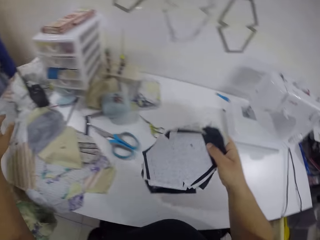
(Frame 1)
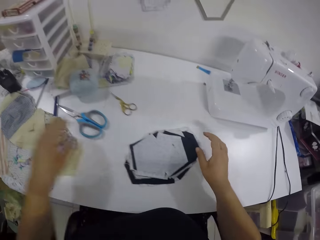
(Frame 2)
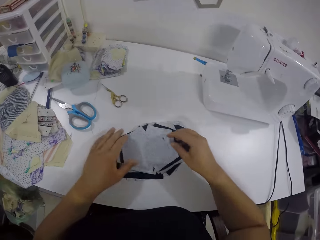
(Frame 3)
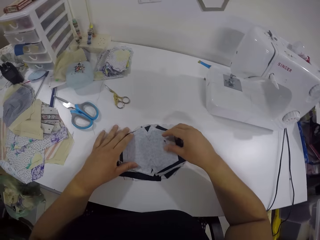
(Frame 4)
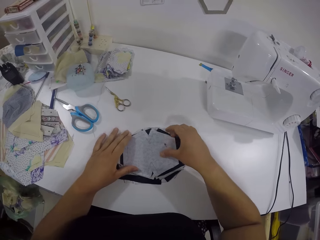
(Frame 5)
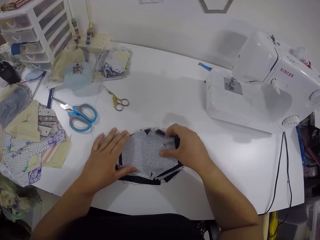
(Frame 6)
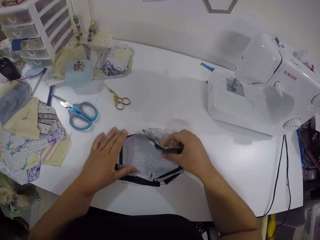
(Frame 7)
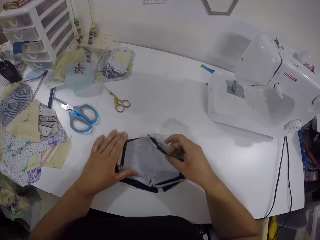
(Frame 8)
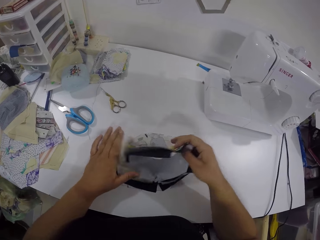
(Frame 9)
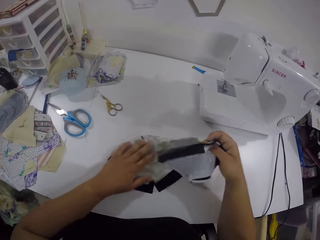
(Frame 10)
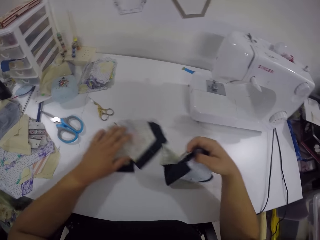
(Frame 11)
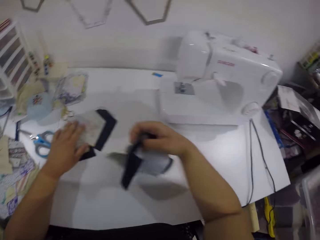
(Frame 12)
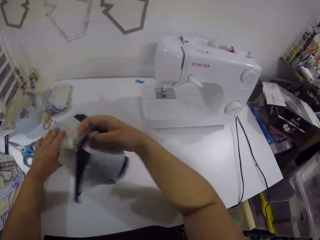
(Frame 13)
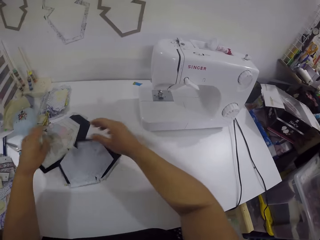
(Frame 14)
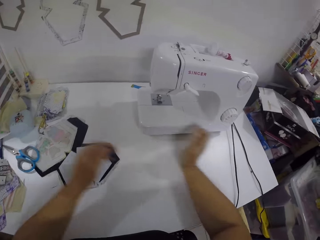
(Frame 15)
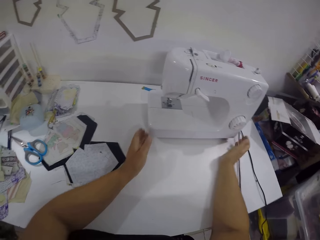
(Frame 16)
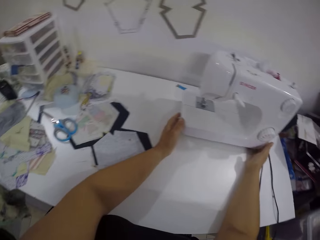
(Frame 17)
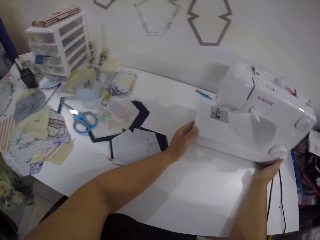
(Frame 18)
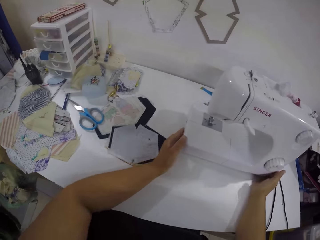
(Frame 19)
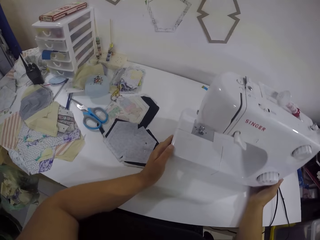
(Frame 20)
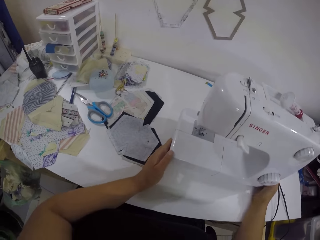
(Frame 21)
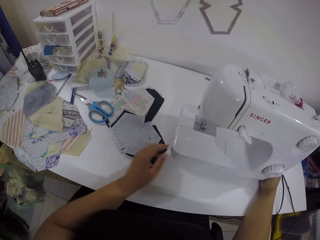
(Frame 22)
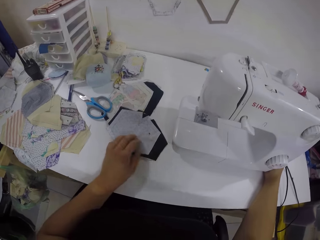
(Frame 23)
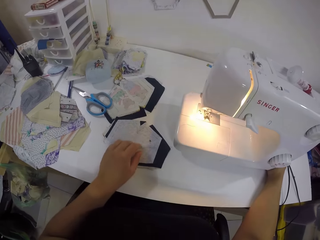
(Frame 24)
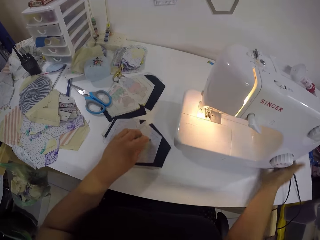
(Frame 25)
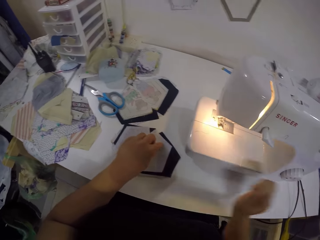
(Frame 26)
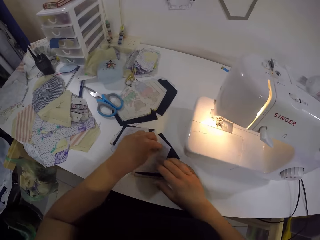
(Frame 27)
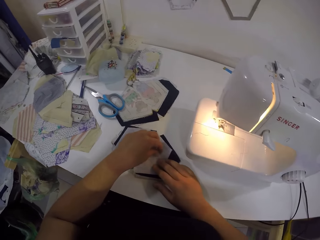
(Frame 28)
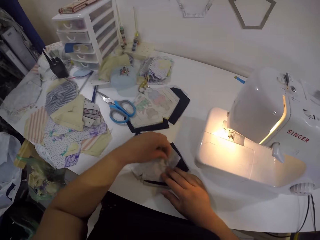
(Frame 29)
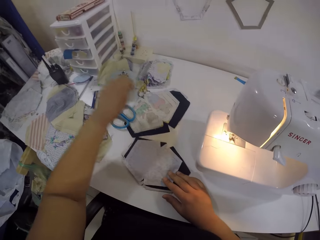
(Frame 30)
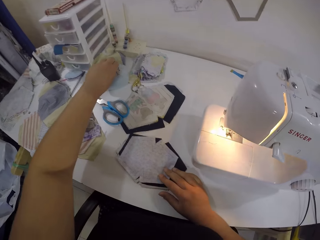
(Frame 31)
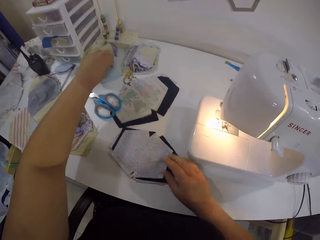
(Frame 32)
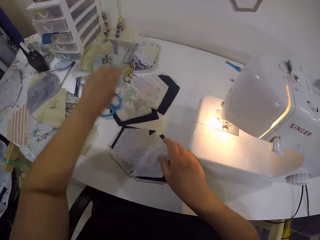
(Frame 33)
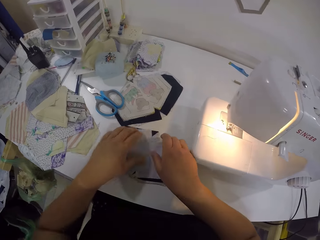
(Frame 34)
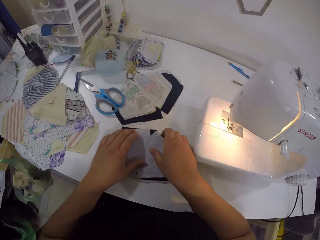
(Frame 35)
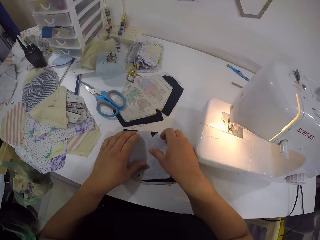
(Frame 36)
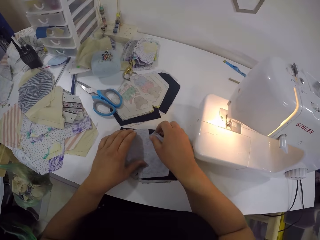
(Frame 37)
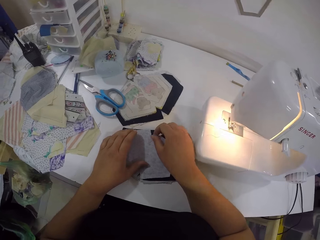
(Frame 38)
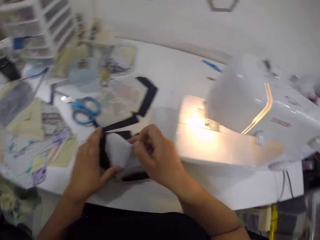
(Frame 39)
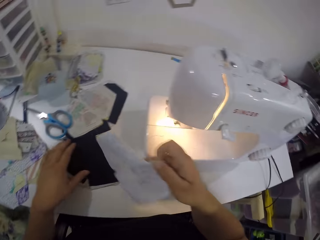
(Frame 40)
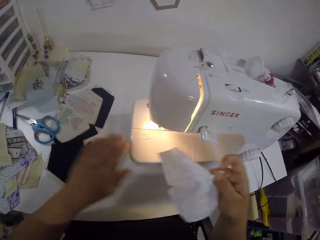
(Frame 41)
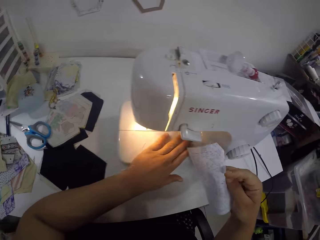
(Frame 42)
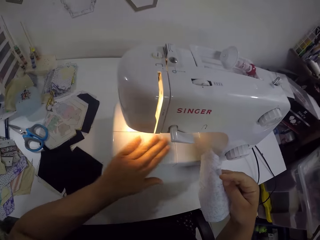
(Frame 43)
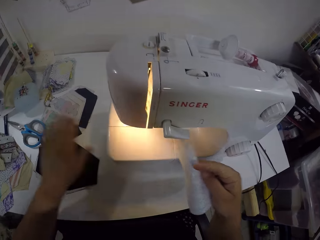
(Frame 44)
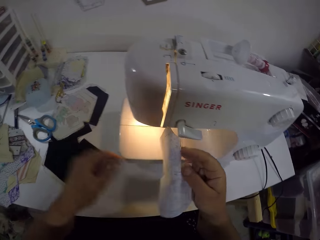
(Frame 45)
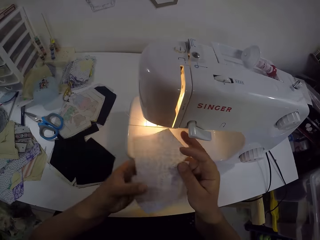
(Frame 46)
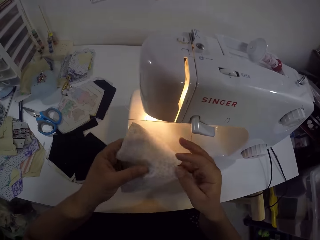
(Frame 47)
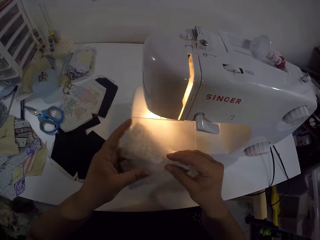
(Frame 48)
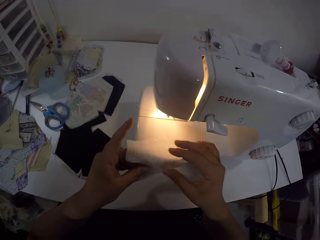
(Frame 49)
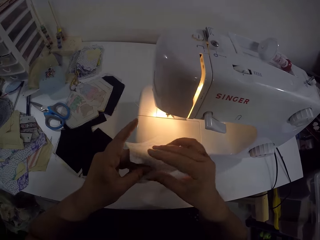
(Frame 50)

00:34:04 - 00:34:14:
The camera wearer drops the fabric on the table with the left hand. She drops the fabric on the table with the right hand. She picks pieces of cloth from the table with her right hand. She holds the fabric with both hands. She moves the fabric on the table with the right hand. She moves the fabric on the table with the left hand. She drops the fabric on the table with the right hand. She moves a sewing machine on the table with both her hands. She puts on the sewing machine with her right hand. She moves the fabric on the table with the left hand. She removes a pin from the piece of cloth on the sewing machine with her left hand. She holds the fabric with both hands. She drops the pin on a foam on the table with her left hand. She touches something with the left hand from the table. She picks a piece of cloth from the table with her right hand. She holds the fabric with both hands on the table. She wipes the sewing machine with her left hand. She folds the piece of cloth in her hands. She holds the fabric with both hands.

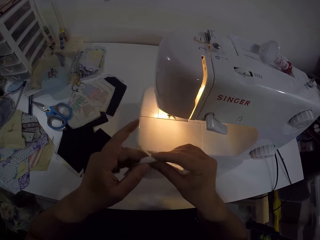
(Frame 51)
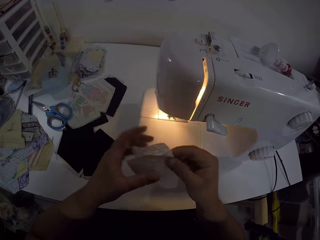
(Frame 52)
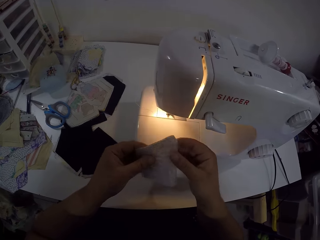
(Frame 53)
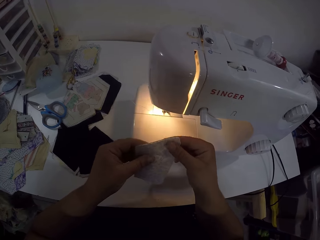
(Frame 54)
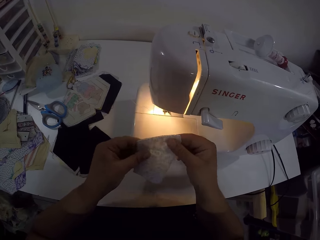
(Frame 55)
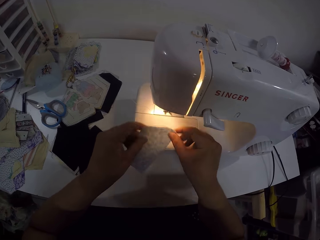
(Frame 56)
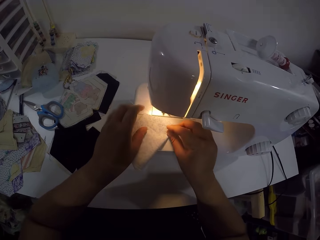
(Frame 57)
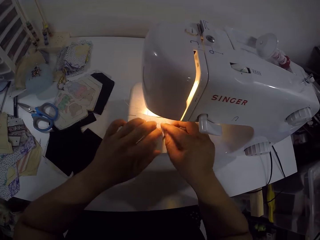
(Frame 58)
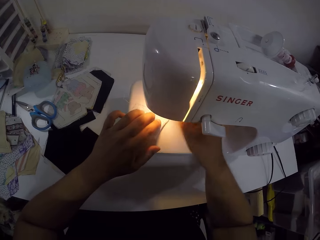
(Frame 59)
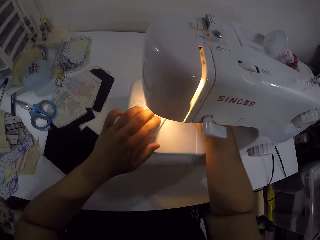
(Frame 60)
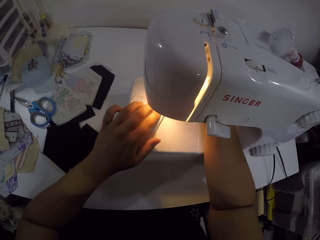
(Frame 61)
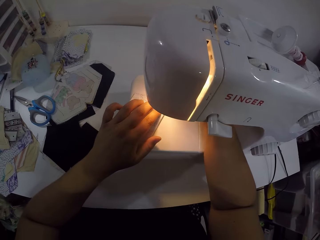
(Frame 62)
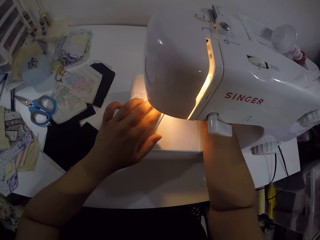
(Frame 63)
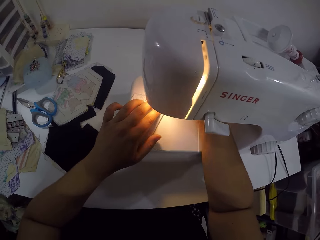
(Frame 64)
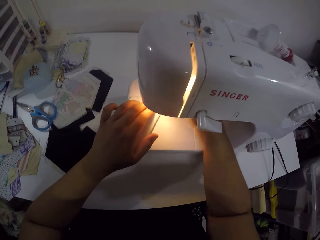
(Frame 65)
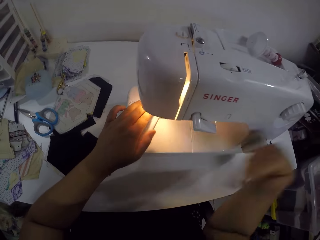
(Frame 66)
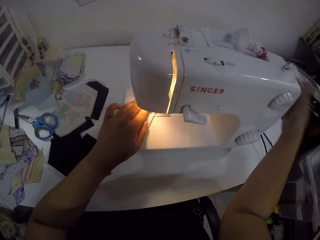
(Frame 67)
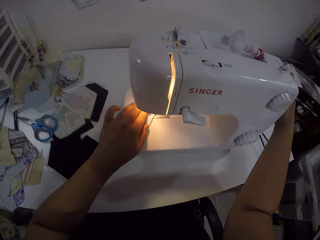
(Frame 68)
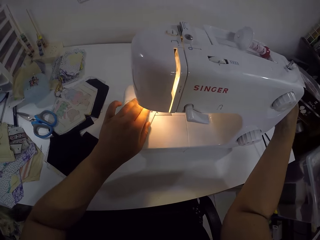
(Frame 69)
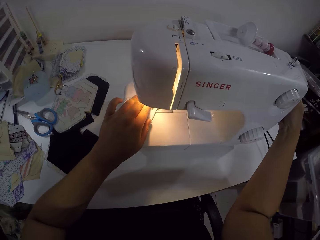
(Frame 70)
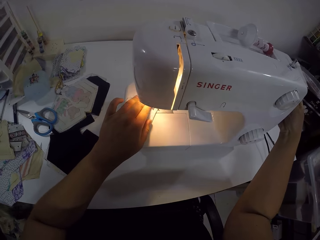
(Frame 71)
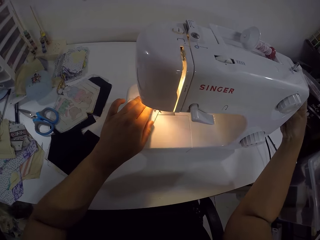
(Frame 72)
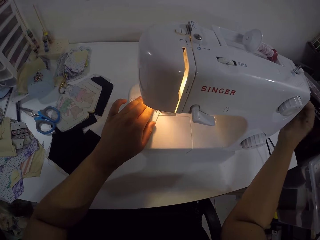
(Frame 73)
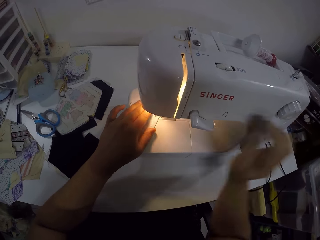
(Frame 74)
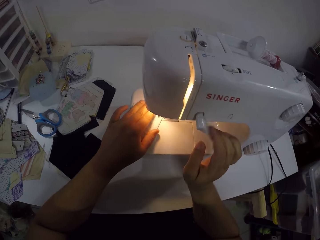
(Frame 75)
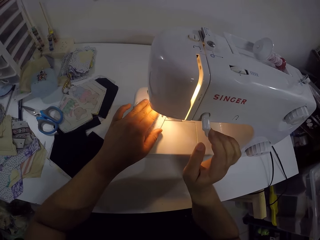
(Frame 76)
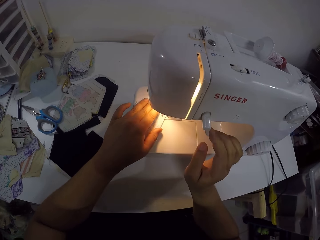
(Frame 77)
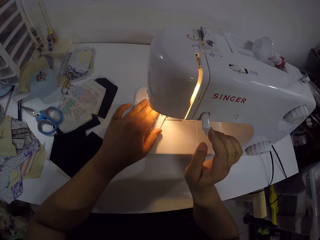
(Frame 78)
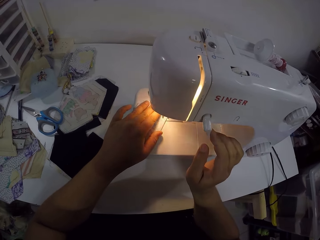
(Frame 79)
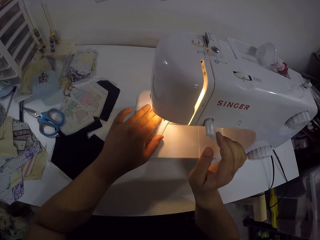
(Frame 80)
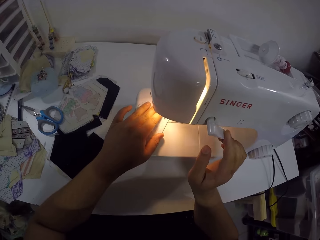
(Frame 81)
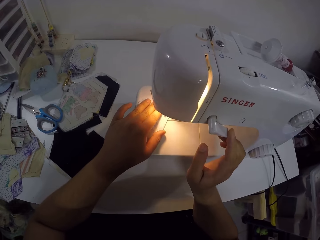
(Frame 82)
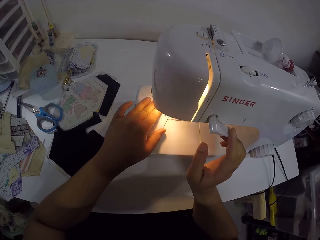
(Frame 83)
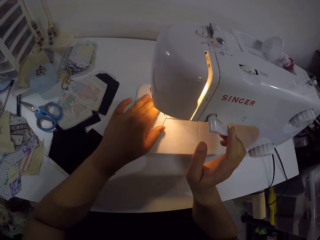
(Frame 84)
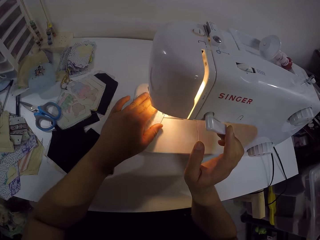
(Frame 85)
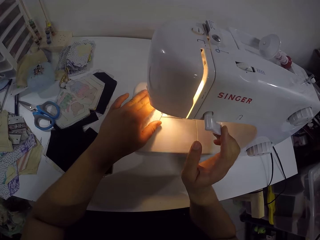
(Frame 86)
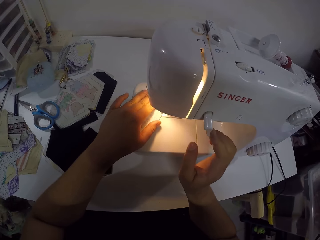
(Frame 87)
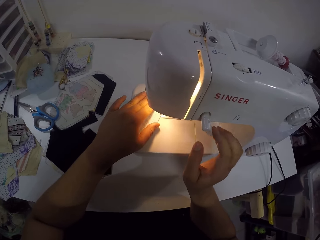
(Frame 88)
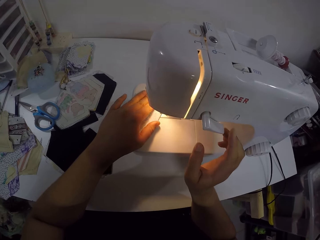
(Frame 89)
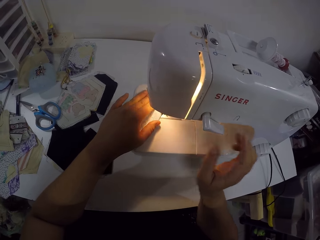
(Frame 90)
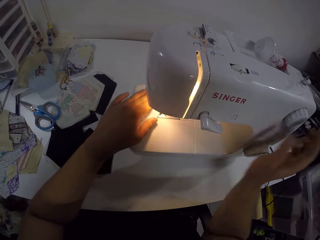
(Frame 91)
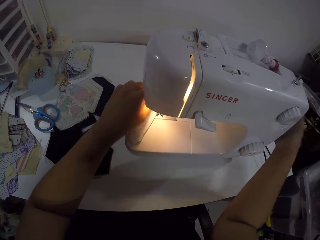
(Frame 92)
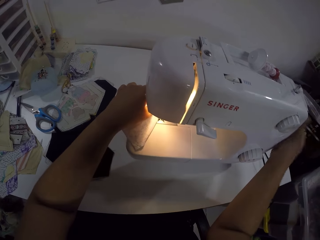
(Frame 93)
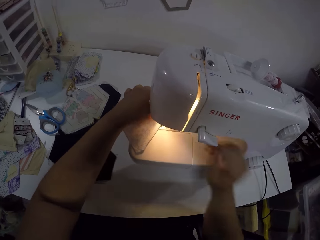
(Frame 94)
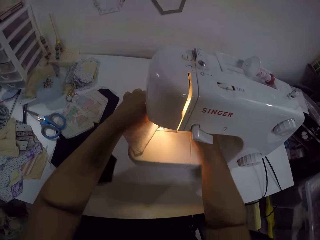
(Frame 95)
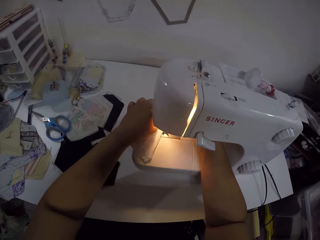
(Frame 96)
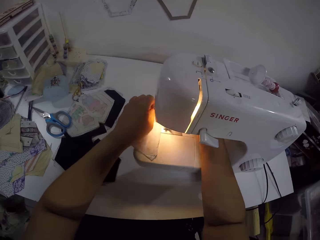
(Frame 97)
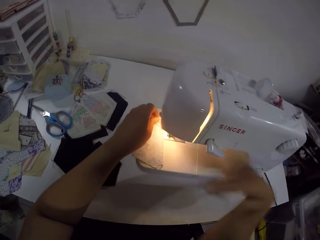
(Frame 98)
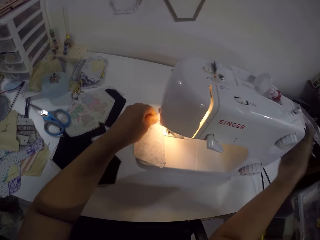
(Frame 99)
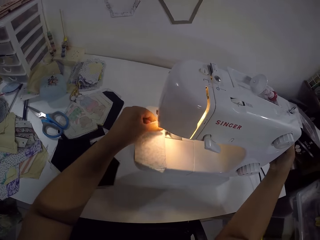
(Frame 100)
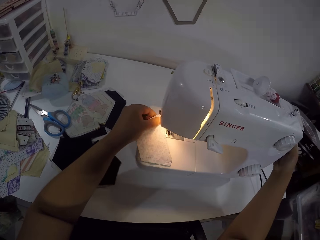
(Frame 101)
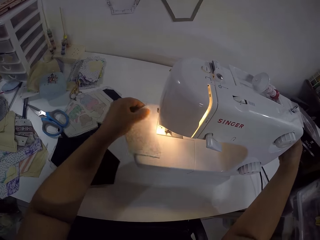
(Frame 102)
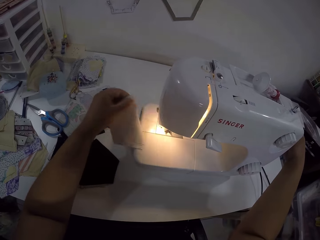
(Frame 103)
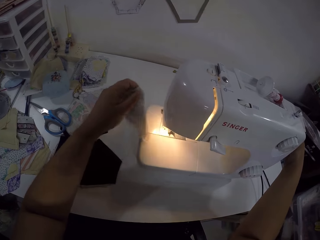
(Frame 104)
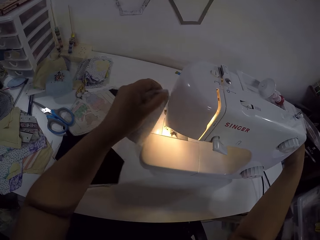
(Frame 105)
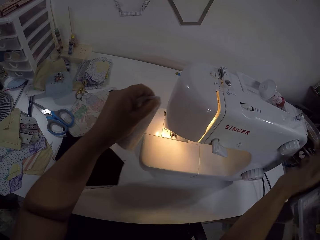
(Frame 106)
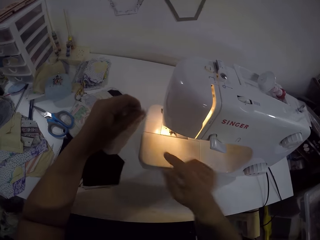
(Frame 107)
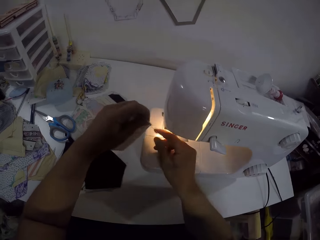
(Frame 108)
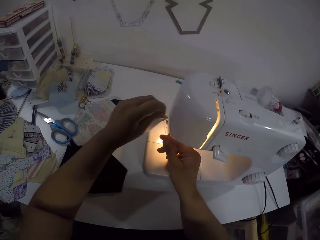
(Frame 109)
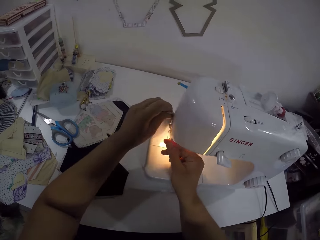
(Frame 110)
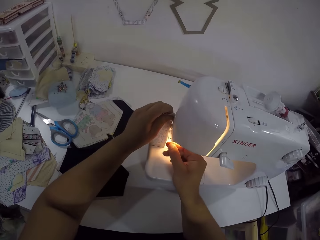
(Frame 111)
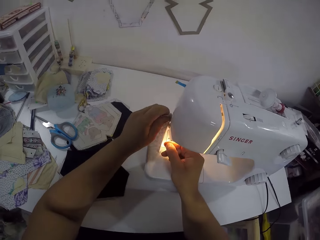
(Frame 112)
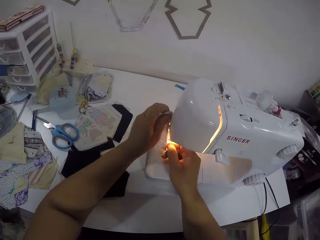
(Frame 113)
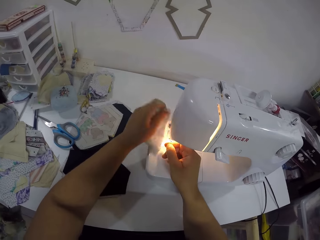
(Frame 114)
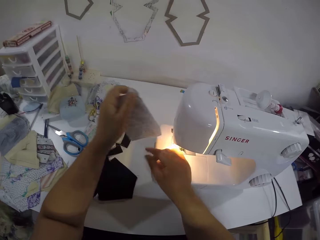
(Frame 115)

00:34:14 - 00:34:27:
The camera wearer folds the fabric or piece of cloth with both hands. She places the piece of cloth on the sewing machine. She starts the sewing machine with the right hand. She sews the fabric with the sewing machine. She places her right hand on the sewing machine. She moves the pulley with the right hand. She places her right hand on a presser foot lever on the machine. She sews the fabric with the sewing machine again. She stops the sewing machine. She removes the piece of cloth from the machine with her left hand. She turns the fabric. She stops the sewing machine. She cuts thread from the piece of cloth with her hands. She holds the thread with the right hand.
